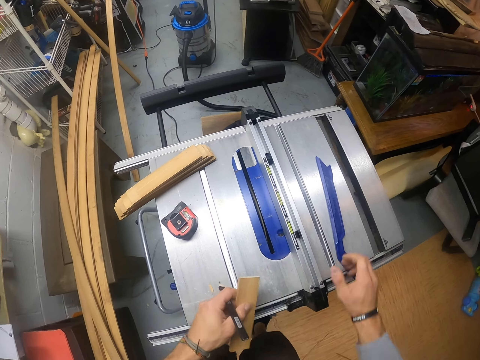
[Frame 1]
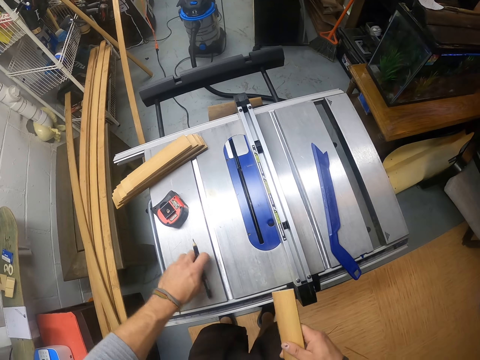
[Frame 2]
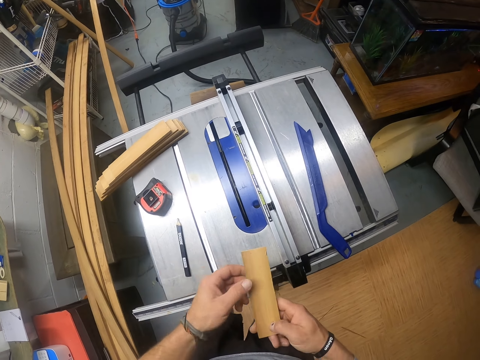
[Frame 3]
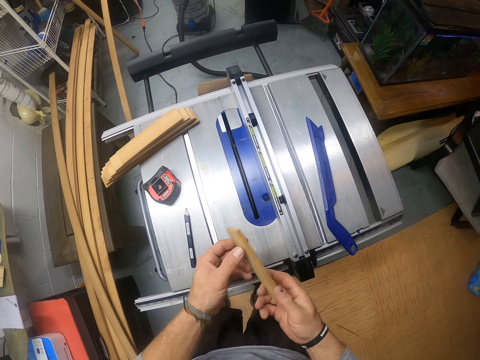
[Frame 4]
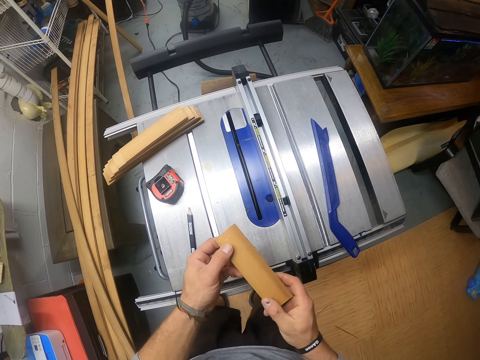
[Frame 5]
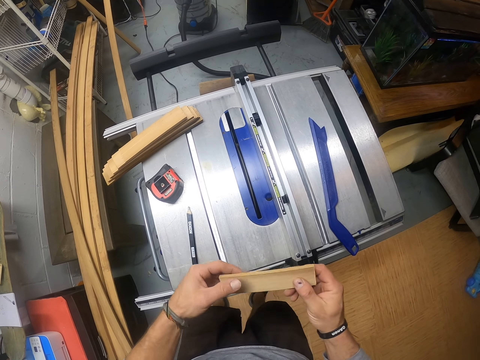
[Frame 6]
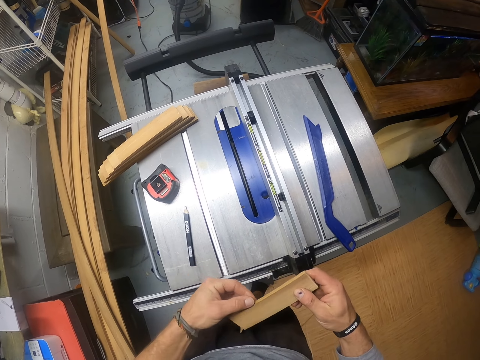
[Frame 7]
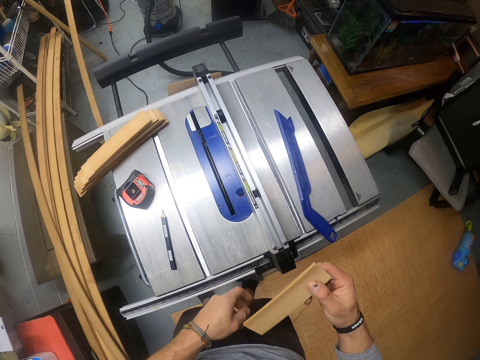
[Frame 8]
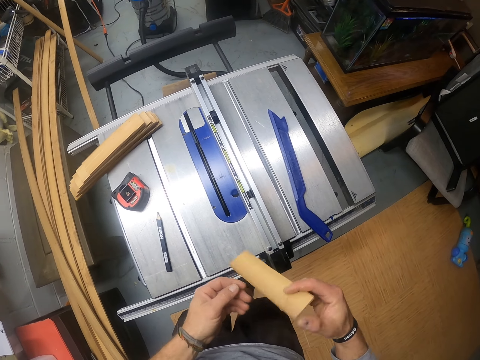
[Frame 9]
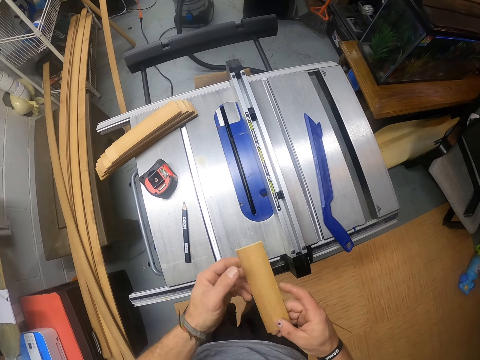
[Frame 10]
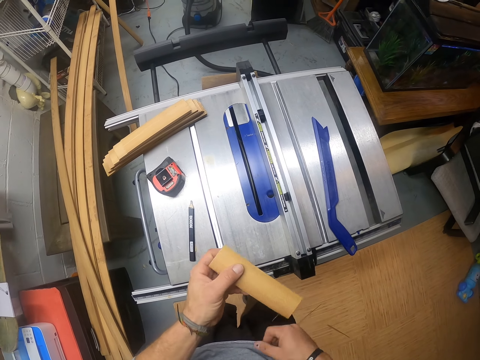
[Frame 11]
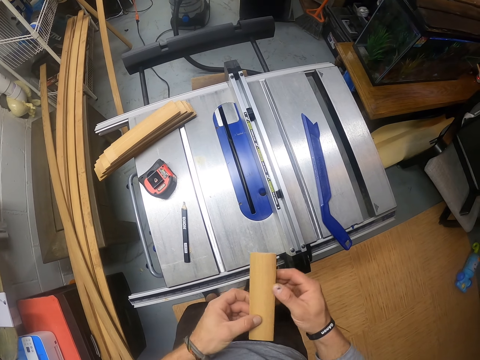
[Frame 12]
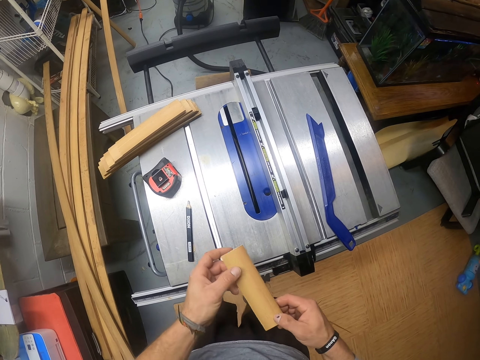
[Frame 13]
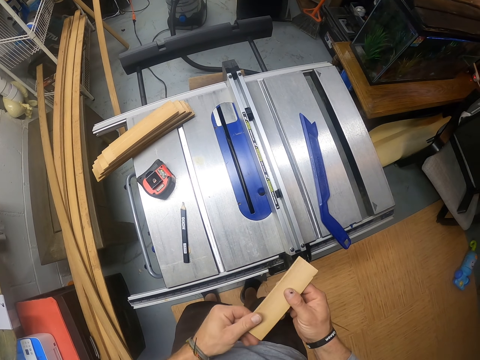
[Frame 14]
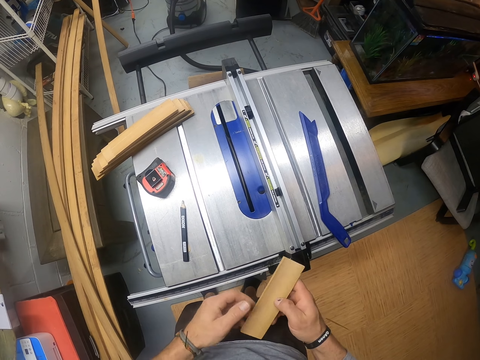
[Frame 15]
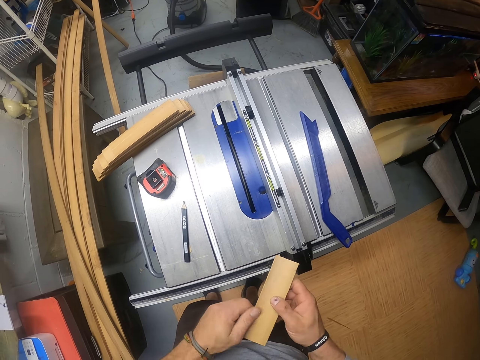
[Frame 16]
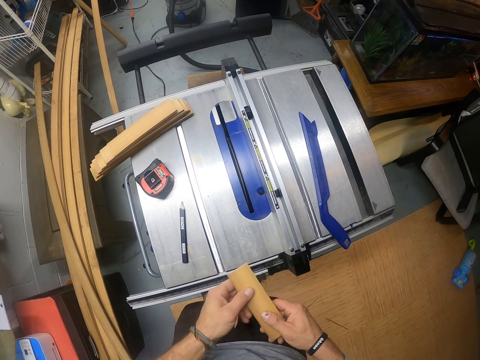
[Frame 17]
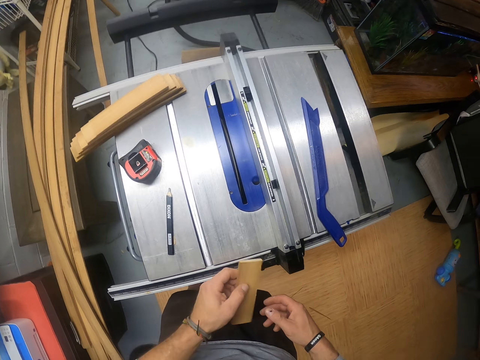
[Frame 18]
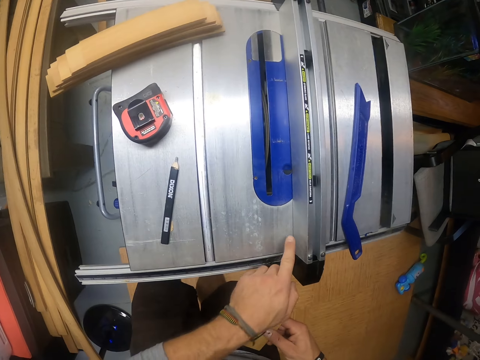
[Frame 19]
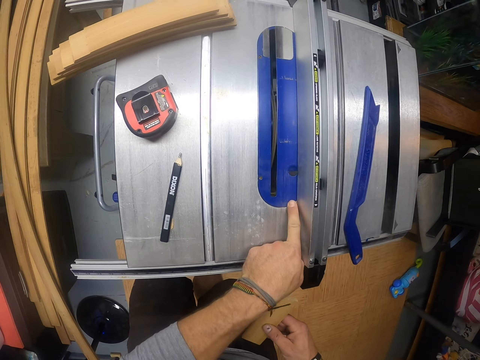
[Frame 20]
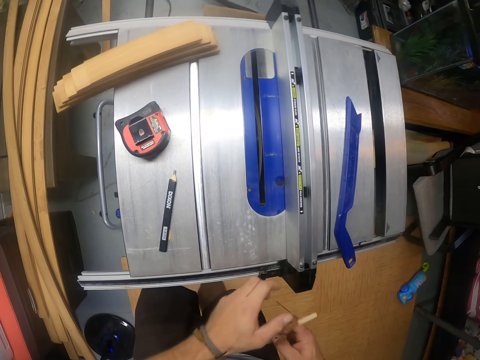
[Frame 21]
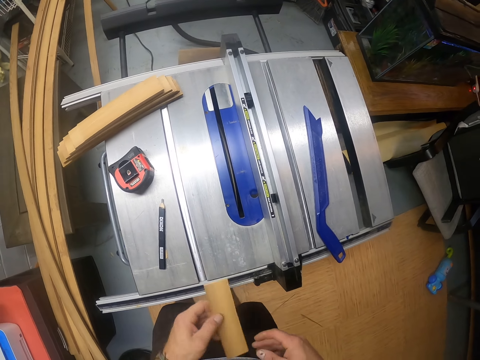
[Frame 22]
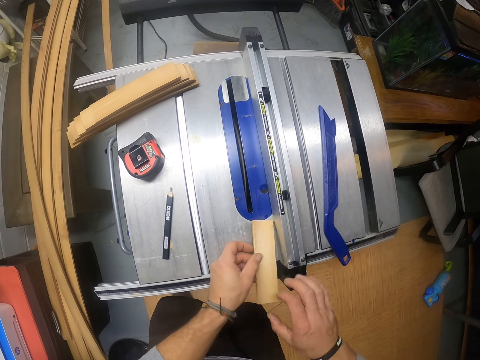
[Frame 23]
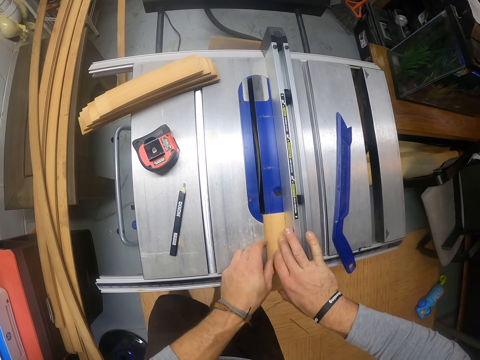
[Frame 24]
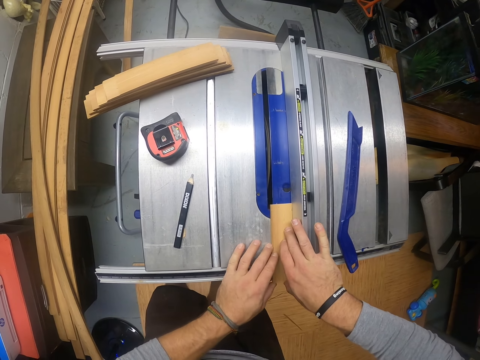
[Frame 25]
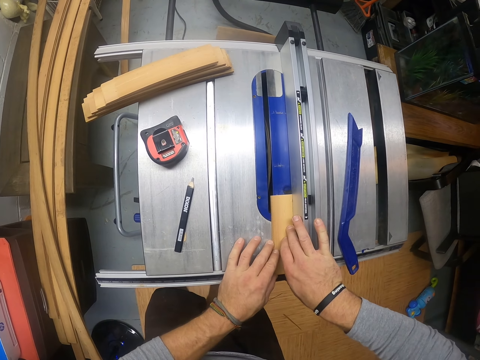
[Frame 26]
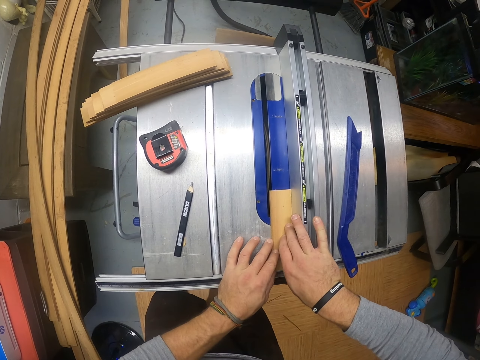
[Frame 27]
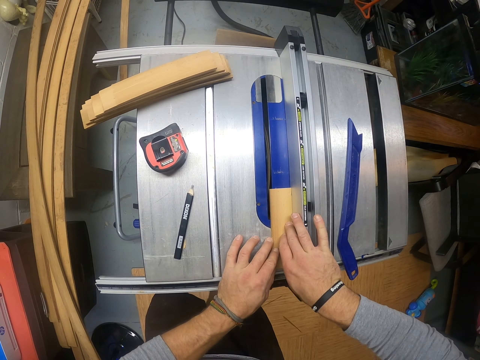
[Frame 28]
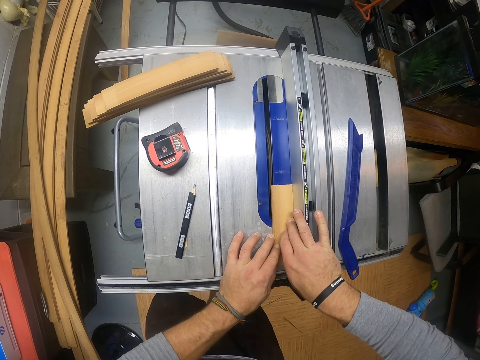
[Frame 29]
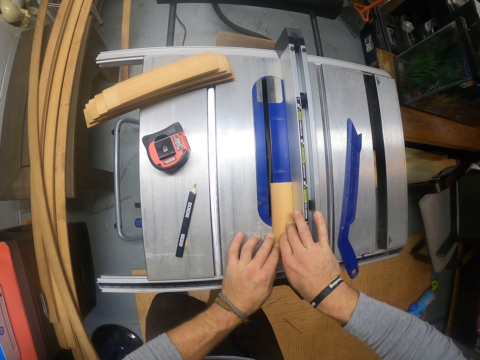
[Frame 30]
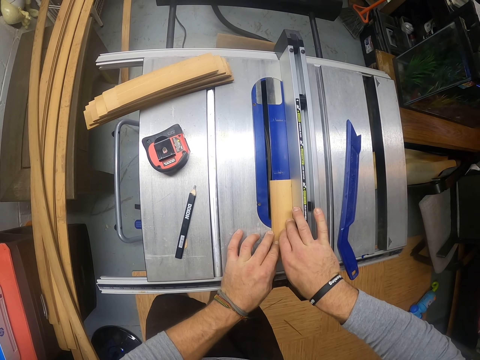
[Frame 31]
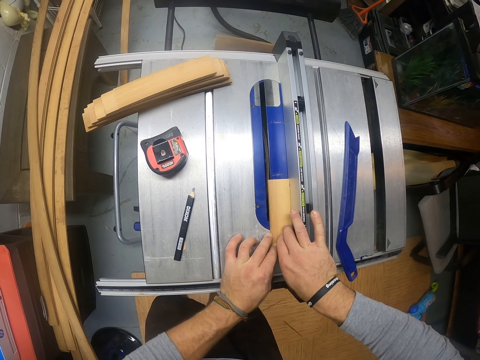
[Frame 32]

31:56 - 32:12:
The camera wearer moves the wood to the left hand. He drops the push stick on the table saw with his right hand, passes the piece of wood from his left hand to his right hand, and drops the pencil on the table saw with his left hand. He examines the piece of wood with both hands. He holds the wood with his hands. He turns the wood. He removes a piece. He touches the table saw with his left hand. He cuts the piece of wood on the table saw with both hands. He places the wood on the machine.

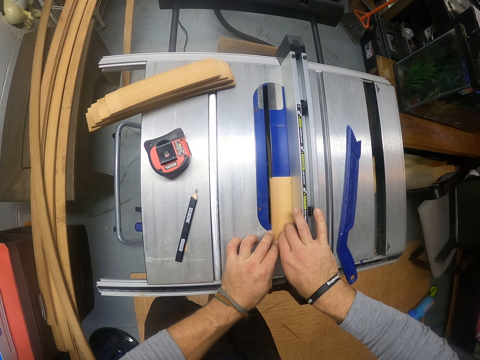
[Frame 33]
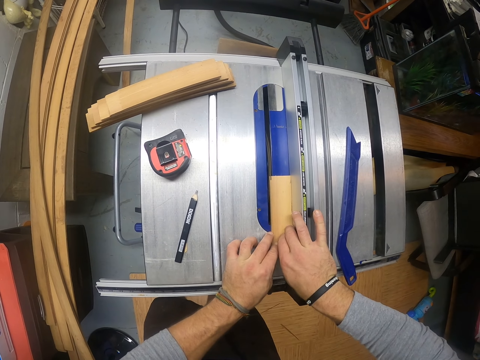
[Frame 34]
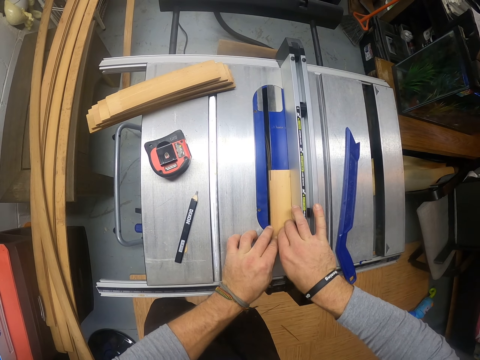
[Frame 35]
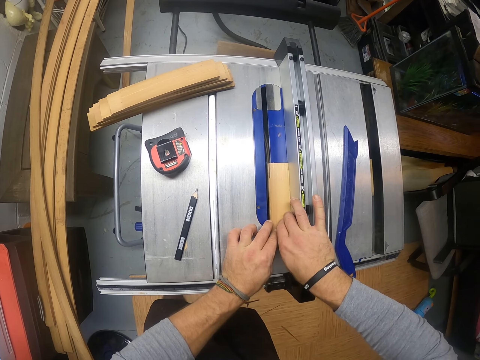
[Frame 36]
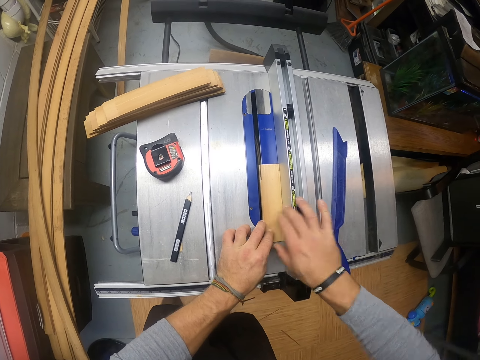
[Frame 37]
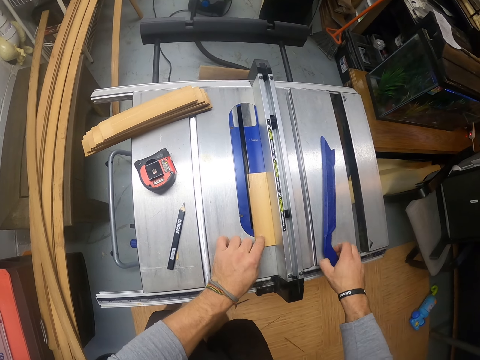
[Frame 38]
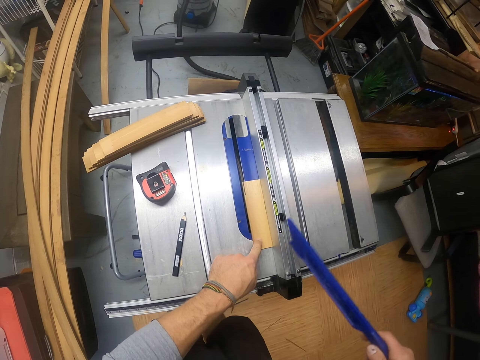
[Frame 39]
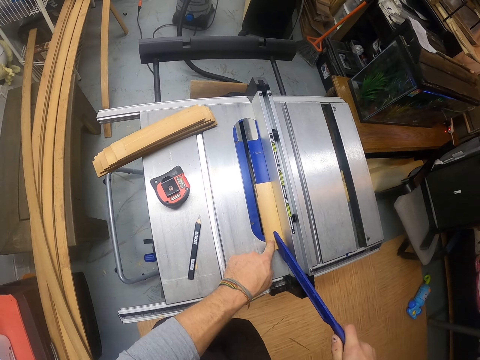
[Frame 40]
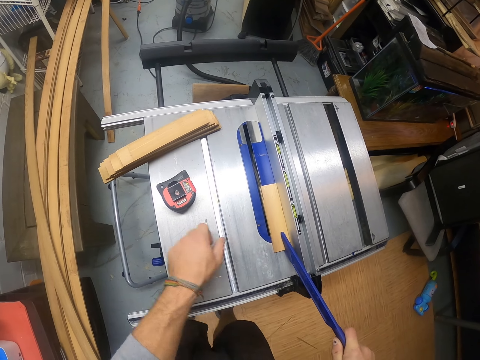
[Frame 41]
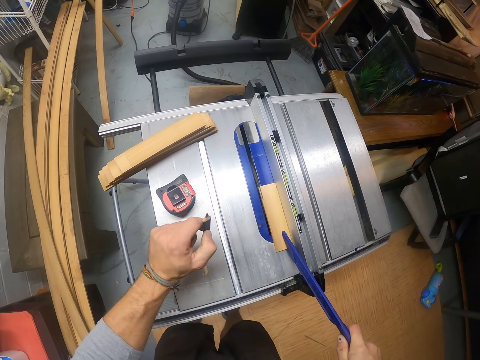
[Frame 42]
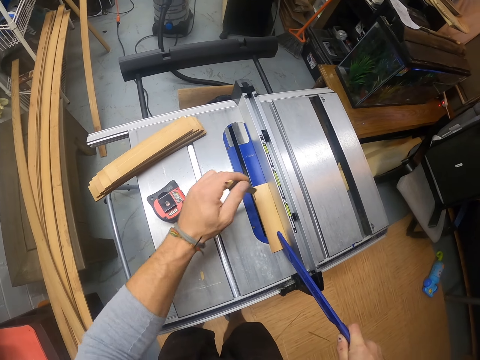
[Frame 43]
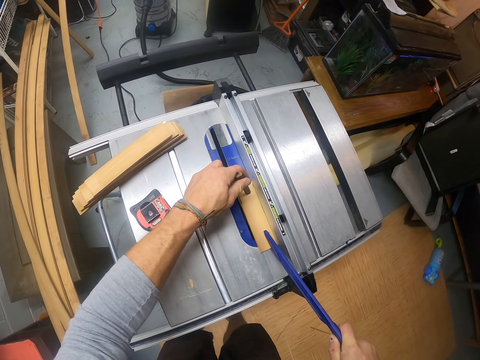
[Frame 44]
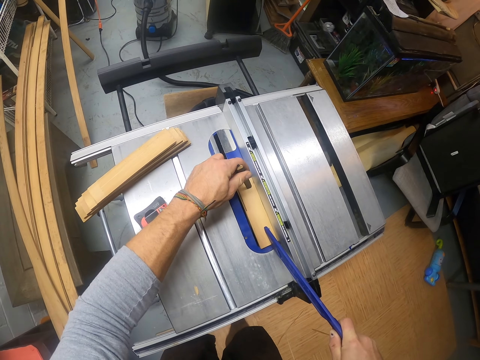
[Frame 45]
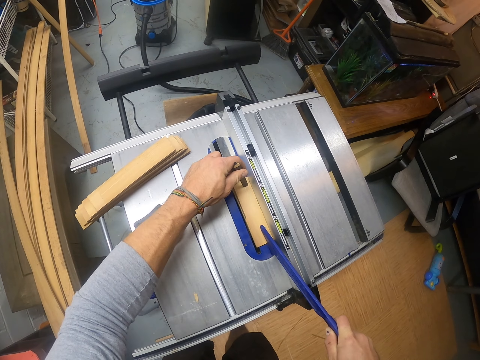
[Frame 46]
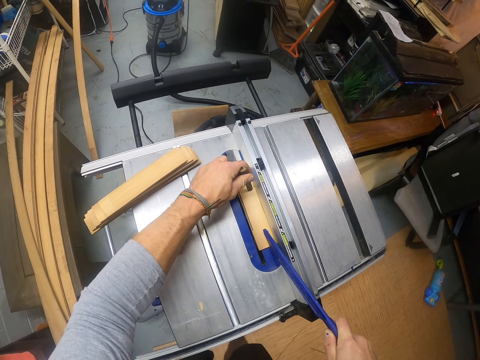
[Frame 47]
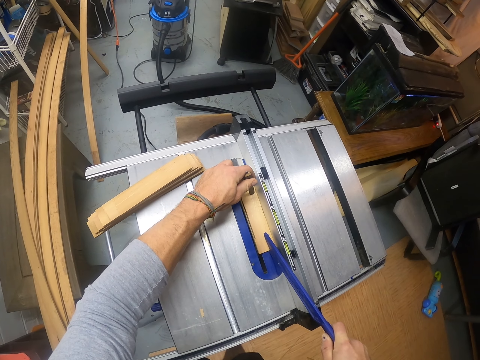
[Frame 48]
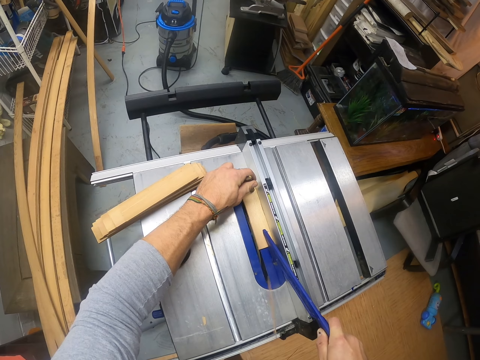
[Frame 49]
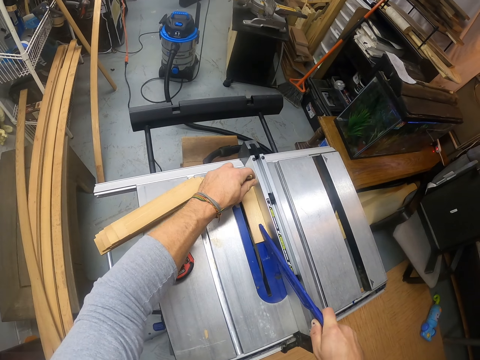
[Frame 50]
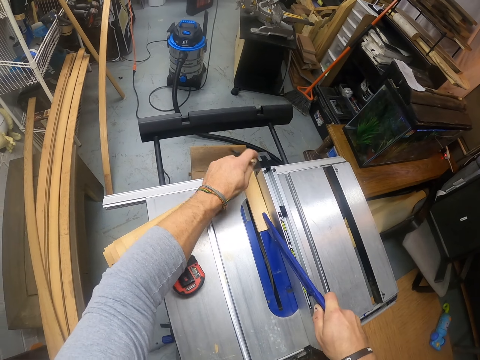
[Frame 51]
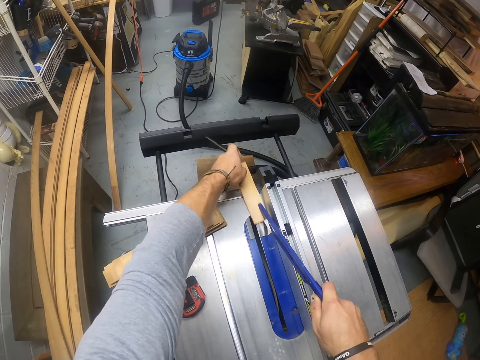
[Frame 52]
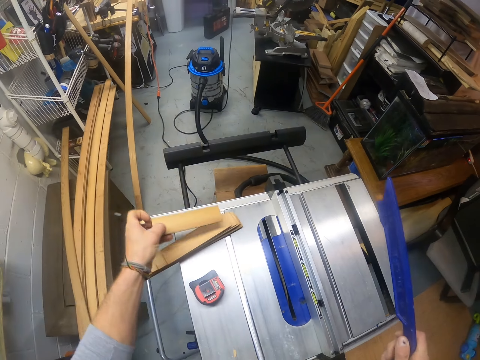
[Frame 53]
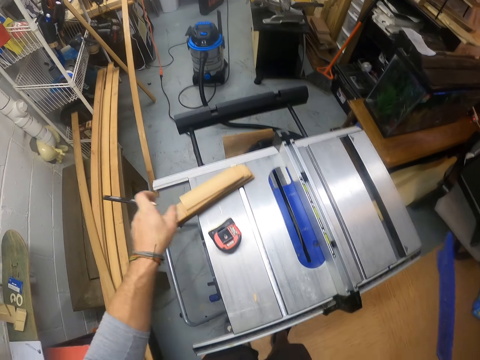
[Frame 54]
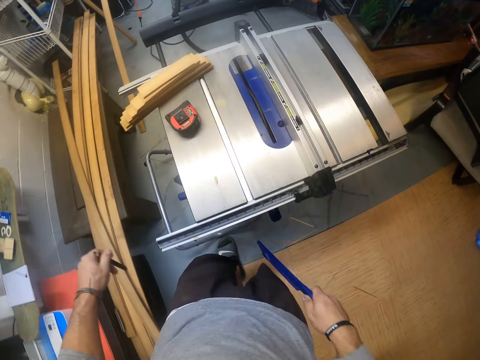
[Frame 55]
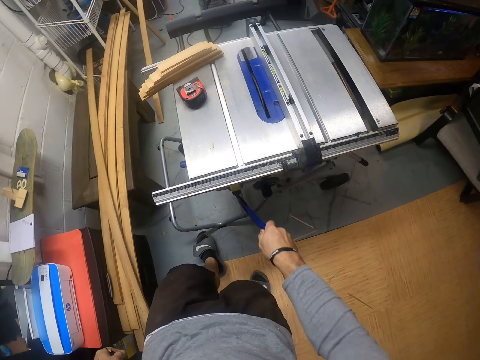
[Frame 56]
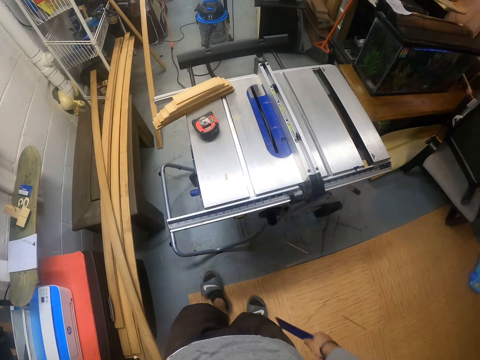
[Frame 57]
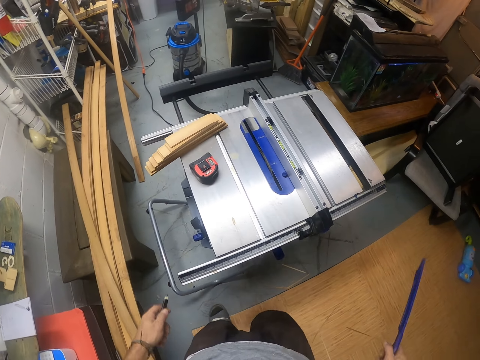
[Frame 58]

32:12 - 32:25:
The camera wearer picks up the push stick or ruler from the table saw with his right hand. He places the push stick on the piece of wood with his left hand. He measures the wood. He picks up the pencil from the table saw with his left hand. He pushes the piece of wood across the blade on the table saw with the pencil and push stick in both hands. He places the pencil on the wood. He trims the wood. He removes the piece of wood from the table saw with his left hand and drops it on the pile of pieces of wood on the table saw with his left hand. He pushes with the ruler.
